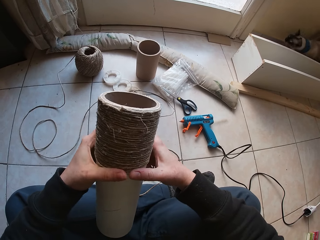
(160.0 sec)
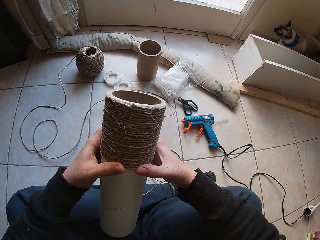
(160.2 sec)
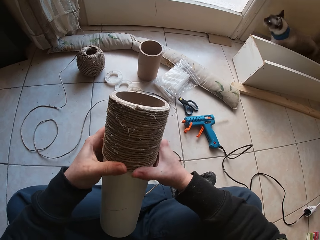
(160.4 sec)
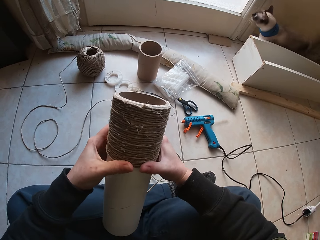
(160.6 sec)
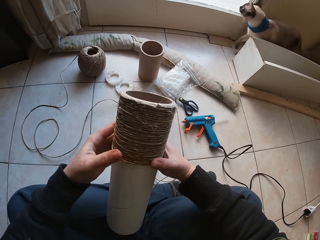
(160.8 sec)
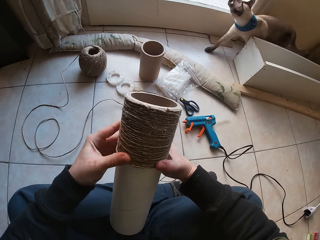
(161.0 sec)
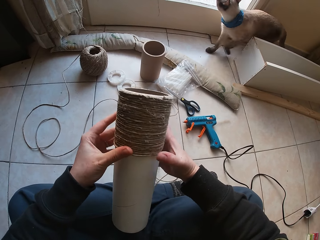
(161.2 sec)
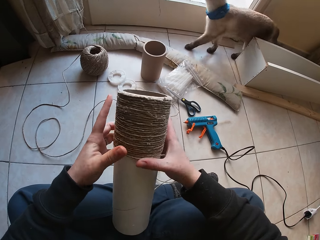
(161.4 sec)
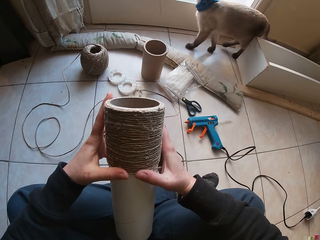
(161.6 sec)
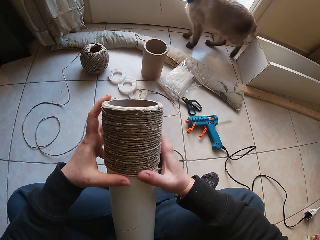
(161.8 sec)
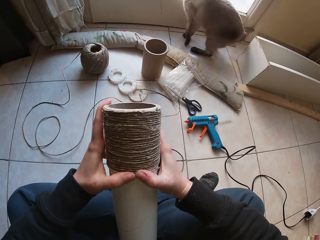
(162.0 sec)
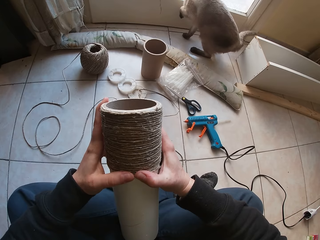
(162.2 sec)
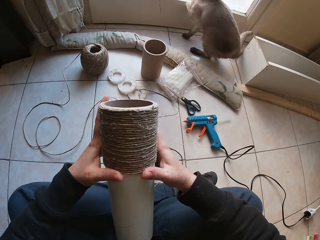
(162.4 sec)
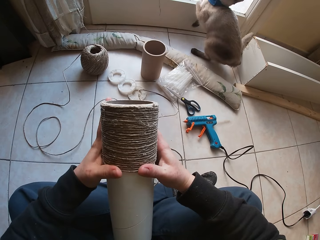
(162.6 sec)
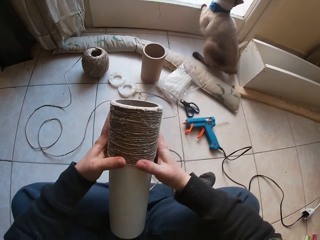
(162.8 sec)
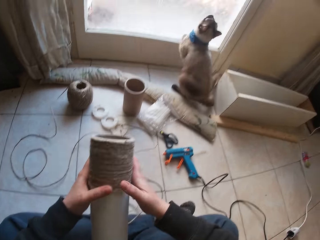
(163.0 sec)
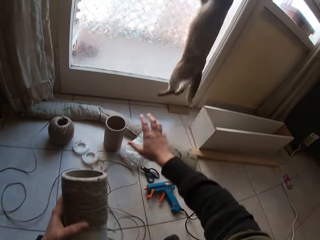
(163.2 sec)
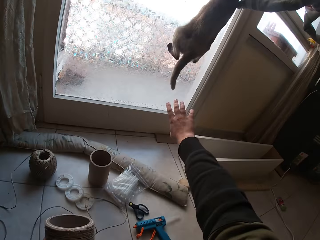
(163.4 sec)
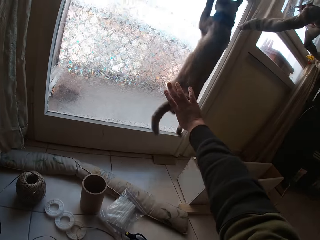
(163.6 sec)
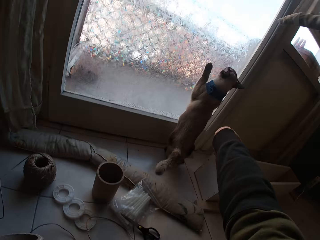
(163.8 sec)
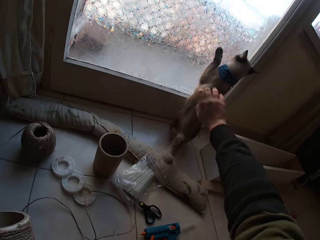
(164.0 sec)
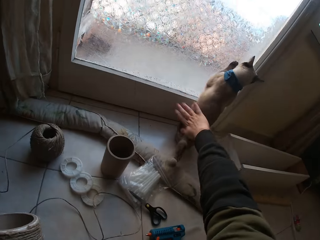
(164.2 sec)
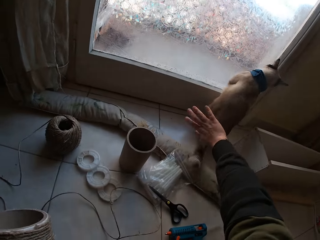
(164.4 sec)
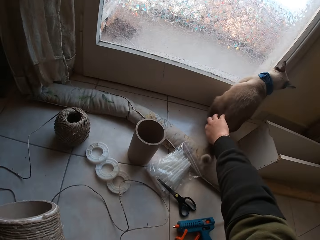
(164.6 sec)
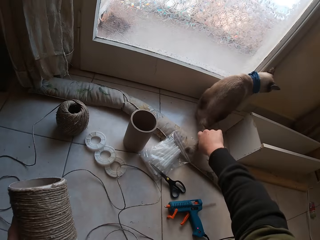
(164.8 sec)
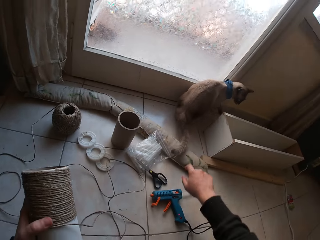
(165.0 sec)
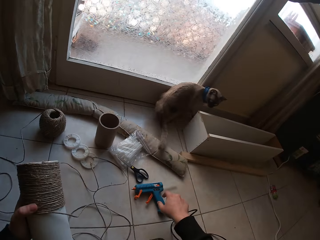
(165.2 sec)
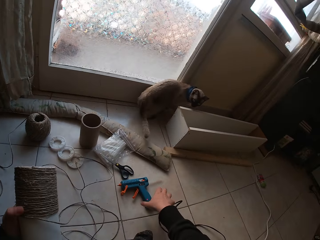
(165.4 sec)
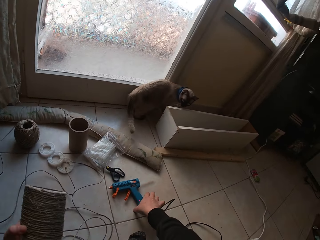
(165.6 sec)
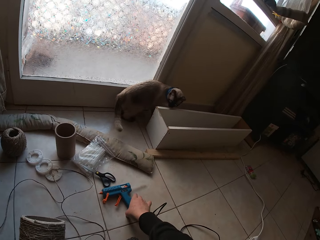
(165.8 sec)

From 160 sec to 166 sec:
The cat jumps at a door. The camera wearer interacts with the cat. They beat the dog.

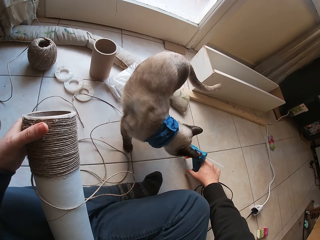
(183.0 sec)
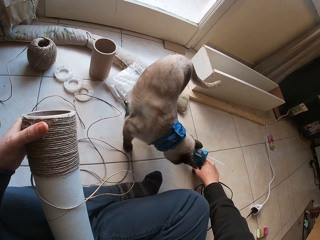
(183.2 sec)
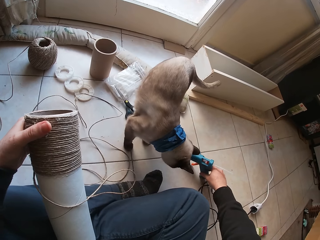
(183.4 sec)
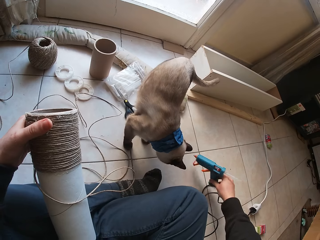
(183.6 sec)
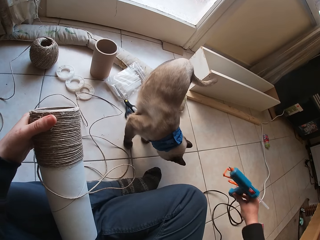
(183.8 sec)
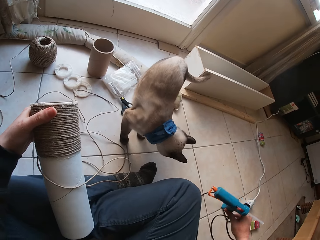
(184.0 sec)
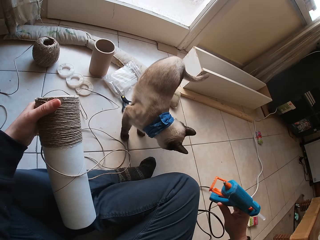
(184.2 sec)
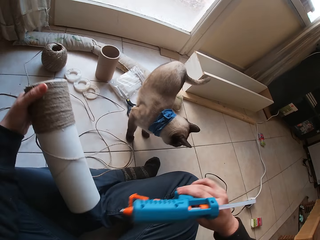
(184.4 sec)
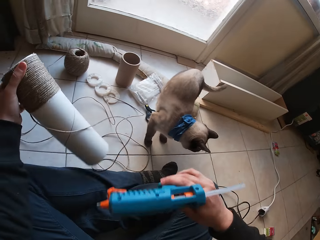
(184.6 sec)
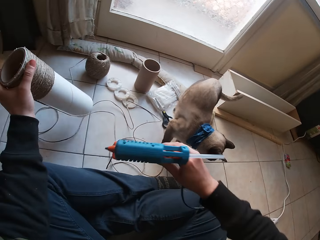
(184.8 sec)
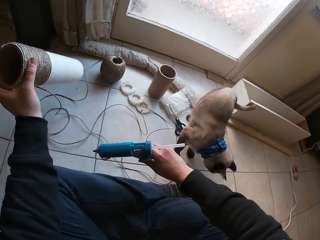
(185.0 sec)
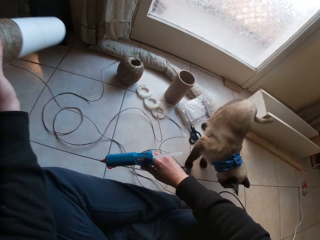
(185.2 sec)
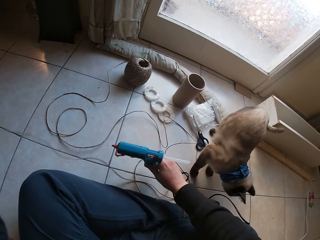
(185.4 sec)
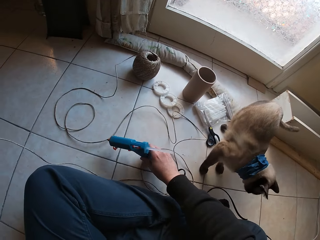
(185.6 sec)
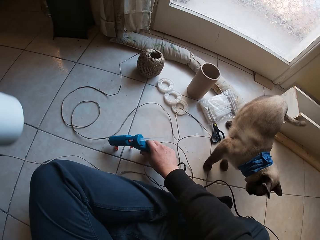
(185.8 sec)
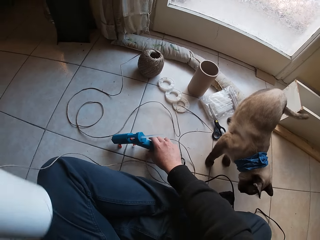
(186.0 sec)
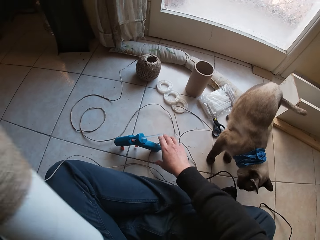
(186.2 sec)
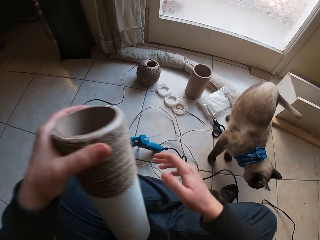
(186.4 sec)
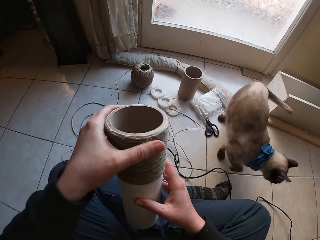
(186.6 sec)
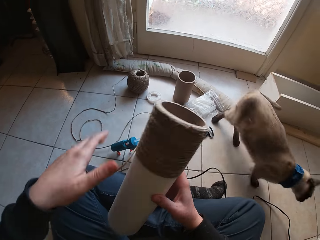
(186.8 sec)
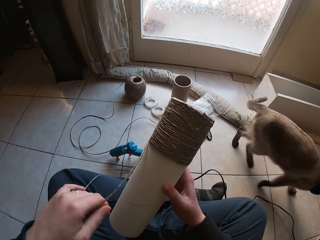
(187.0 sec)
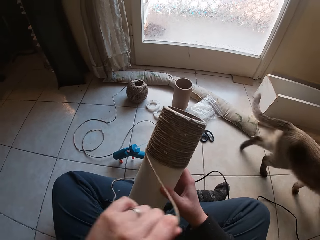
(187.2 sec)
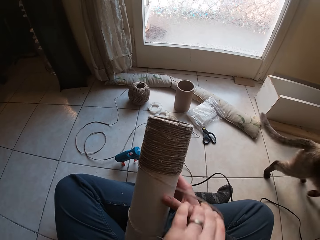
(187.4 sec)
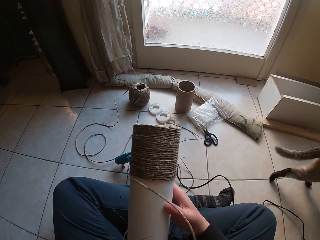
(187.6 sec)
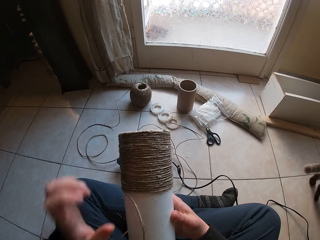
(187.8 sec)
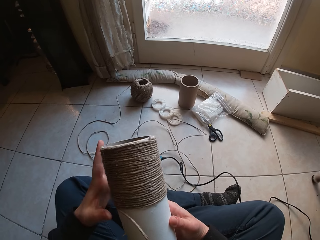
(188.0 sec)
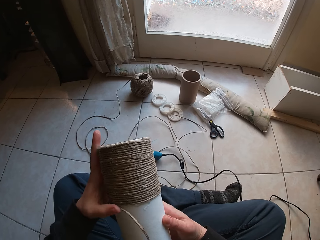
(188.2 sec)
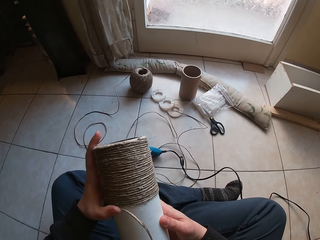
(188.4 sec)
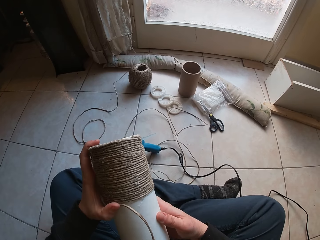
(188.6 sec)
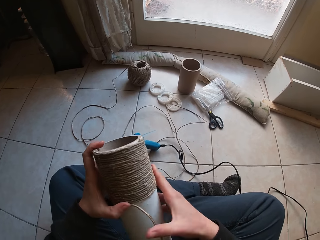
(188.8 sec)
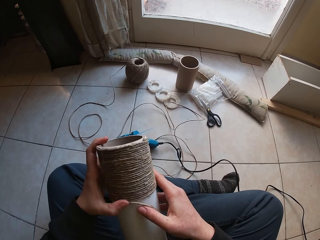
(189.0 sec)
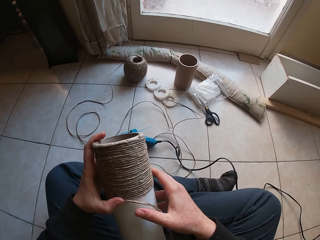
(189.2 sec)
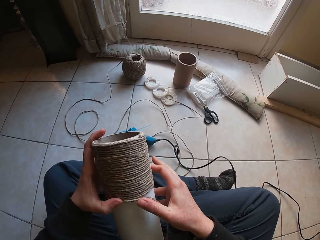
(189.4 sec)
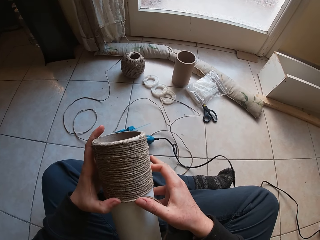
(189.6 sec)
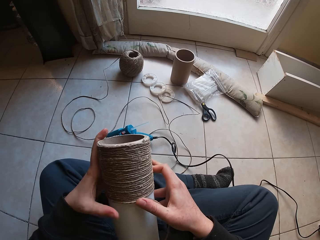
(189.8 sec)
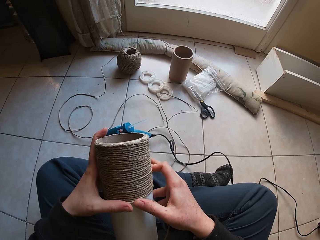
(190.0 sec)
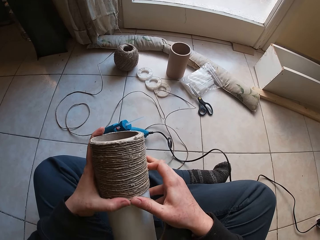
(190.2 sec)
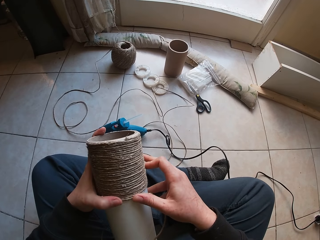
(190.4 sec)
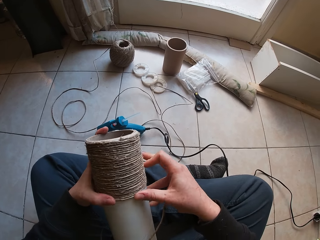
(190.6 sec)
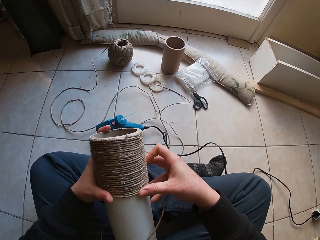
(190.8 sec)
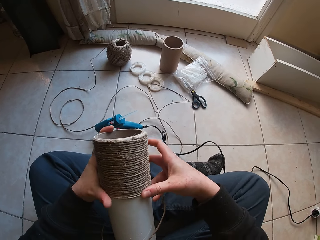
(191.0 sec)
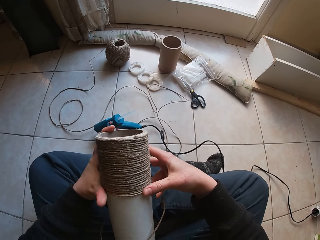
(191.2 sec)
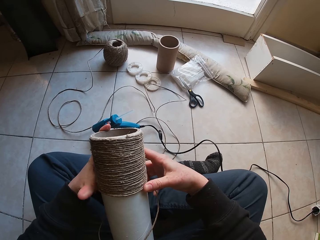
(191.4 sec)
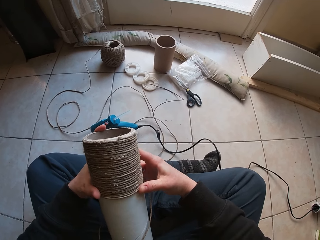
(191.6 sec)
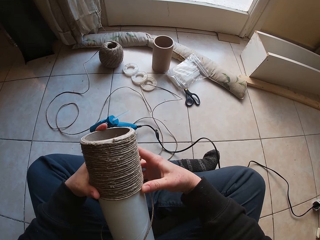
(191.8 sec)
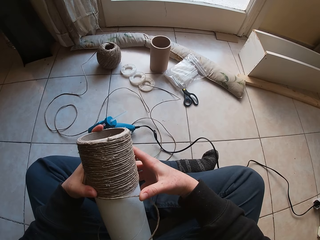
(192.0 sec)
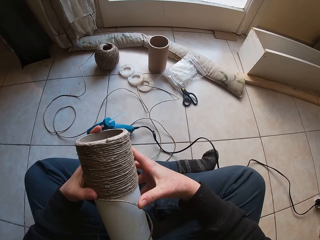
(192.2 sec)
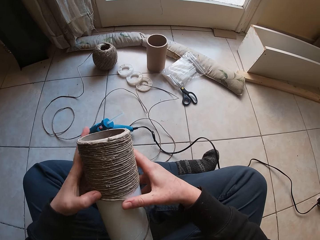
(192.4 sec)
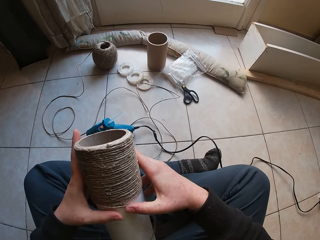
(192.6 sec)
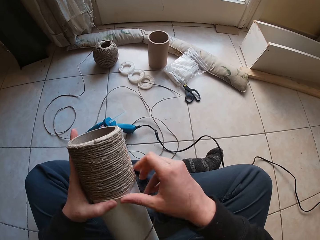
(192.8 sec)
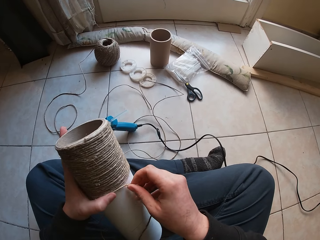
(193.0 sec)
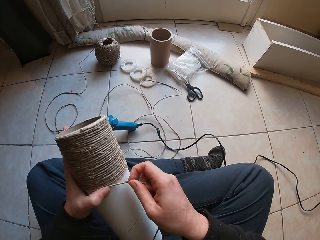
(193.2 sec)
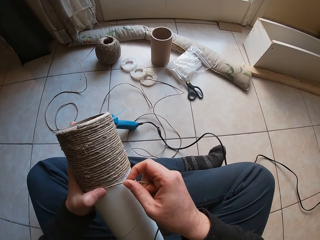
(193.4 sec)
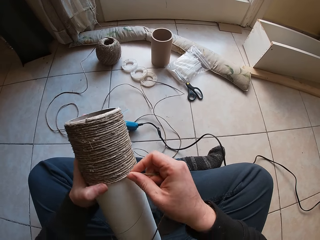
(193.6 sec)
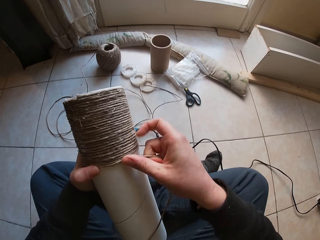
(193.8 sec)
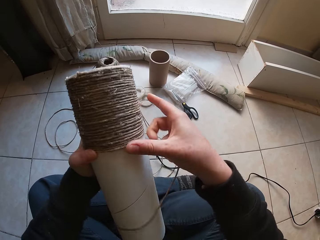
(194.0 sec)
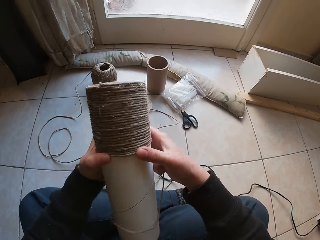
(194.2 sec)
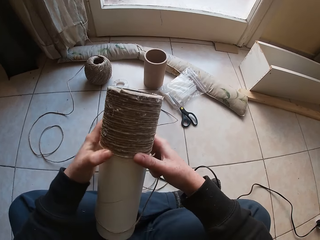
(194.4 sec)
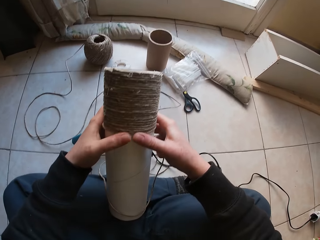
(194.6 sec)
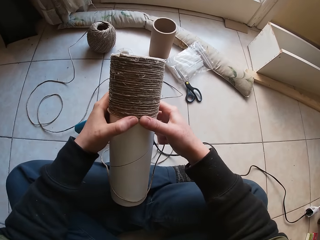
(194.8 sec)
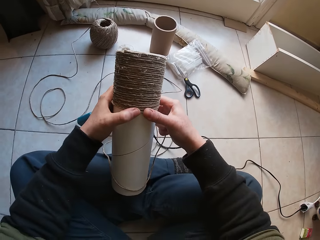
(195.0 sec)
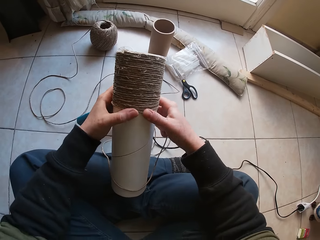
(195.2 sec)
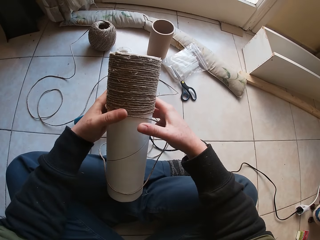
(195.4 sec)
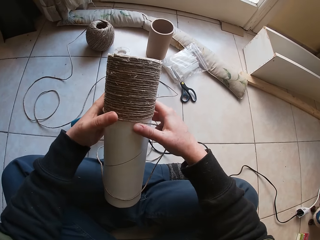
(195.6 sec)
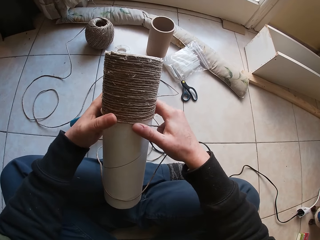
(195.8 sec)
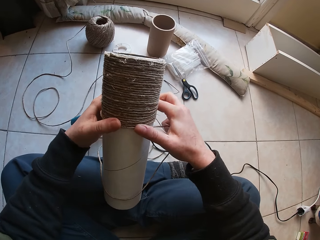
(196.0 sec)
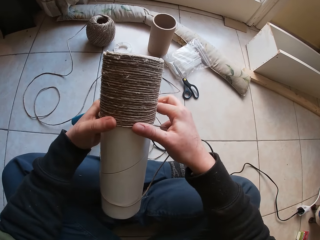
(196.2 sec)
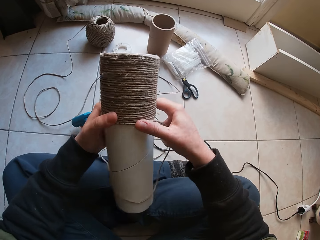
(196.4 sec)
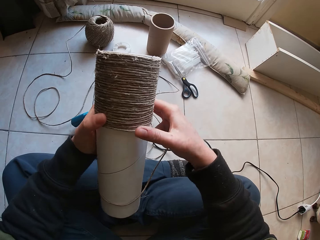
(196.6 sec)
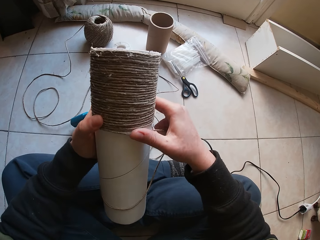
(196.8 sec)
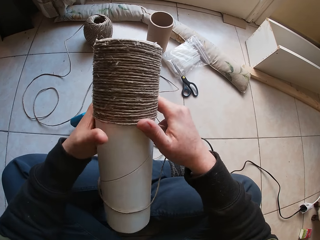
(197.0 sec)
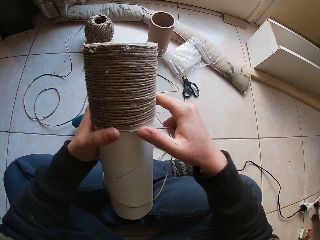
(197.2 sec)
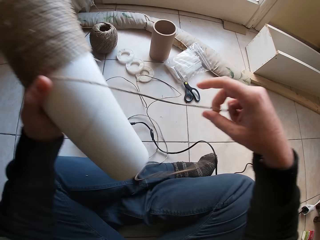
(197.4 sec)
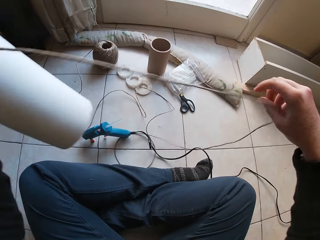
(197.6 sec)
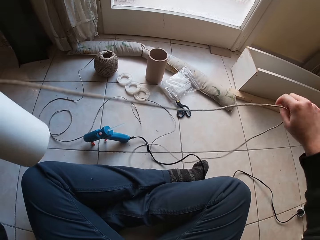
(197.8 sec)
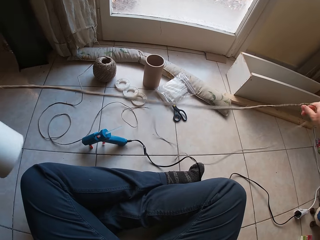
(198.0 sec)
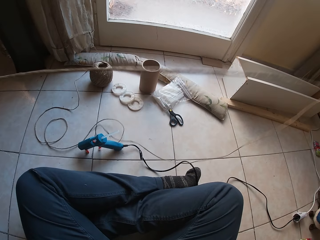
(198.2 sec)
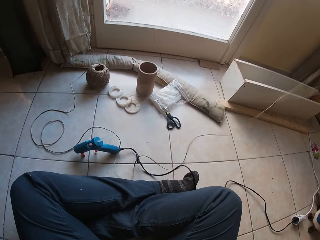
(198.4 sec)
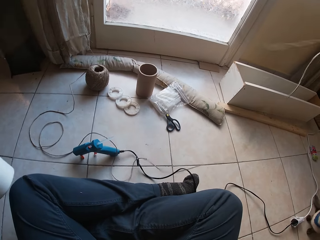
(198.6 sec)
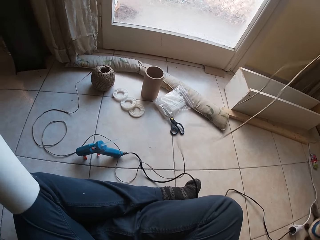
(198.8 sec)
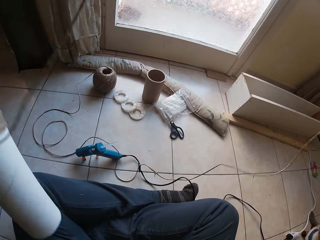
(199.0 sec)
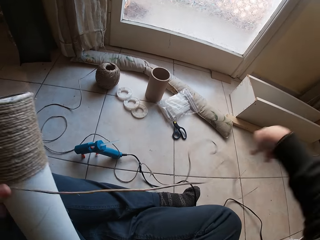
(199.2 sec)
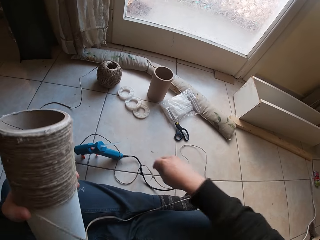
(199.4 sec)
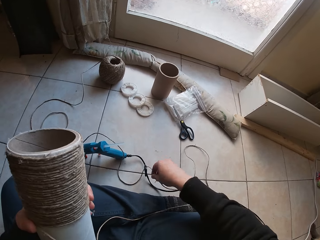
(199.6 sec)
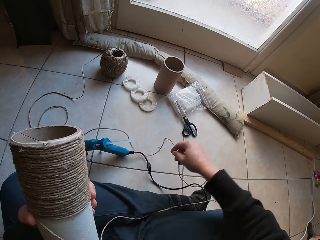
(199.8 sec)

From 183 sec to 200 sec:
The camera wearer passes the glue gun away from the cat. He holds the cardboard tube with both hands. He holds the twine strand of the cardboard tube with his right hand. He winds the twine strand on the glue on the cardboard tube with both hands. He stretches the twine strand with his right hand.
